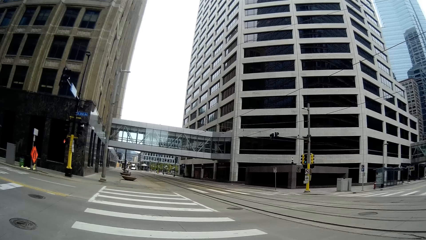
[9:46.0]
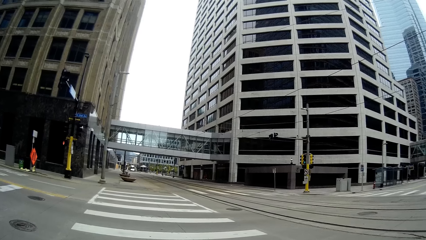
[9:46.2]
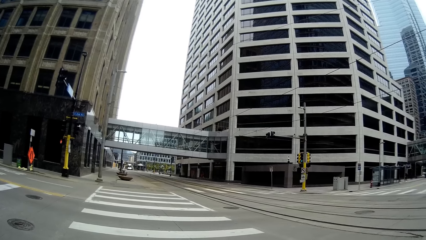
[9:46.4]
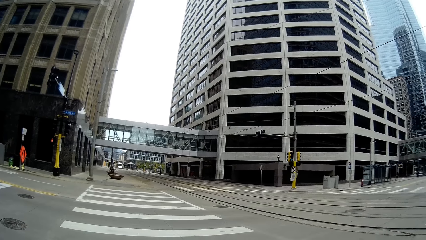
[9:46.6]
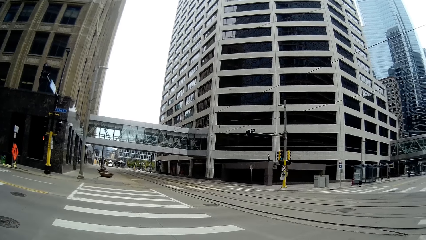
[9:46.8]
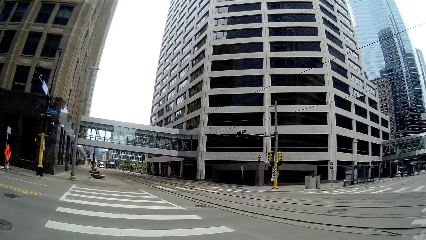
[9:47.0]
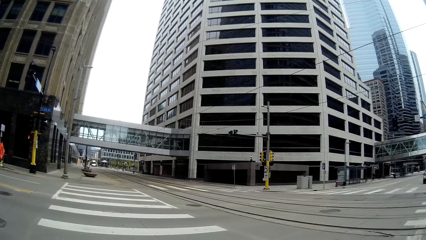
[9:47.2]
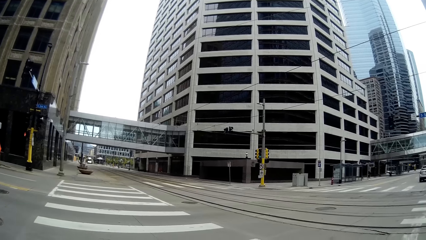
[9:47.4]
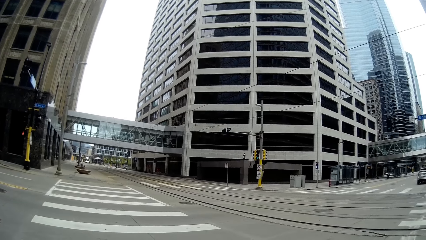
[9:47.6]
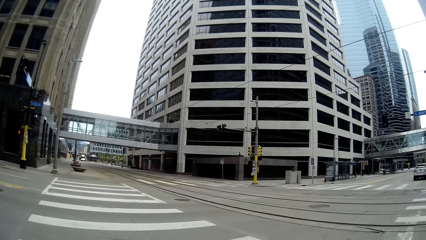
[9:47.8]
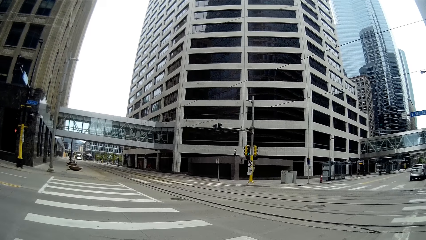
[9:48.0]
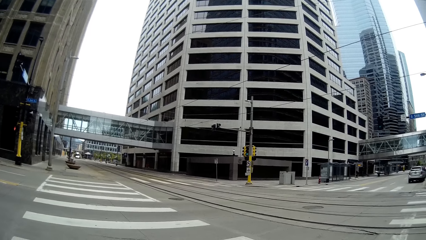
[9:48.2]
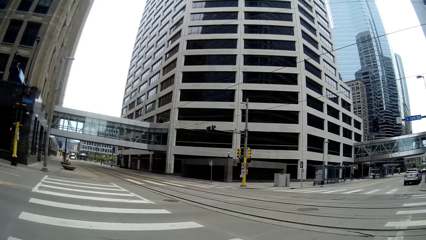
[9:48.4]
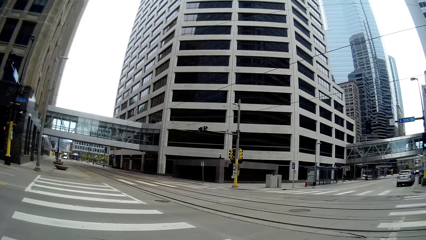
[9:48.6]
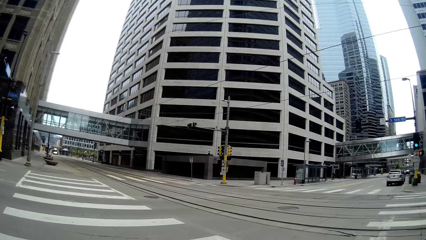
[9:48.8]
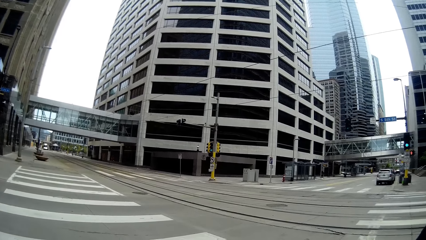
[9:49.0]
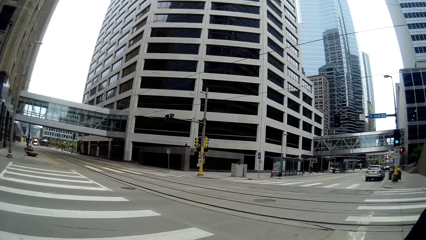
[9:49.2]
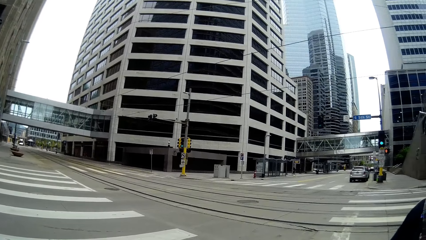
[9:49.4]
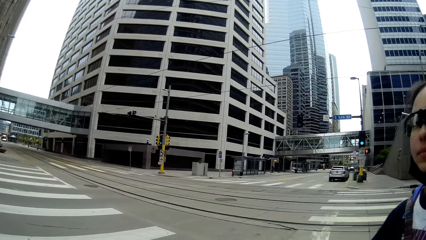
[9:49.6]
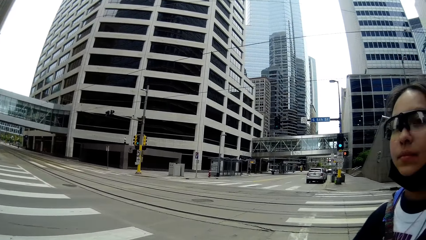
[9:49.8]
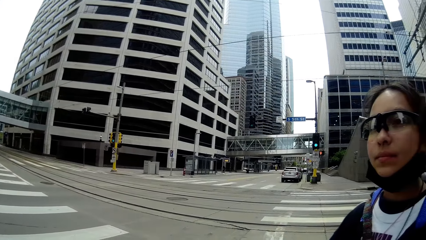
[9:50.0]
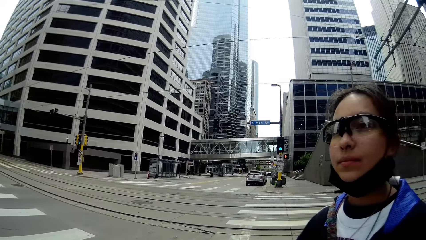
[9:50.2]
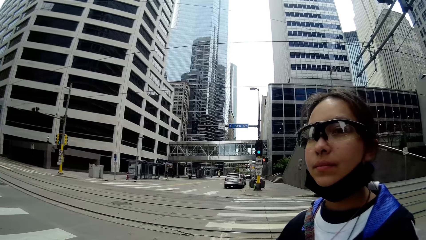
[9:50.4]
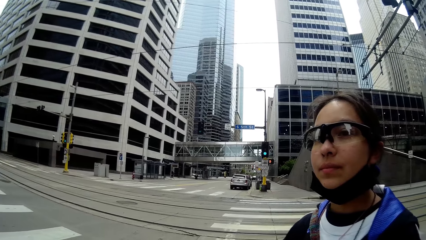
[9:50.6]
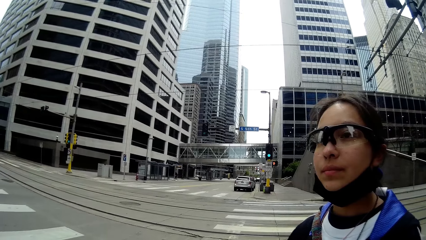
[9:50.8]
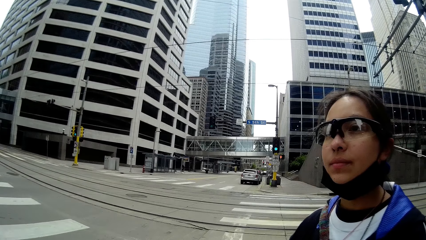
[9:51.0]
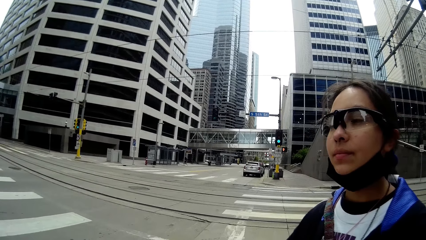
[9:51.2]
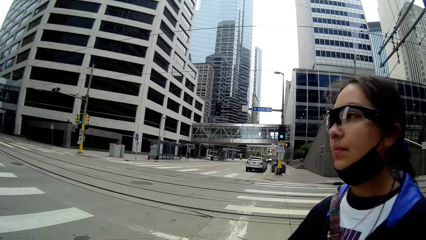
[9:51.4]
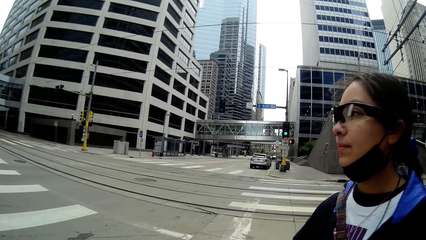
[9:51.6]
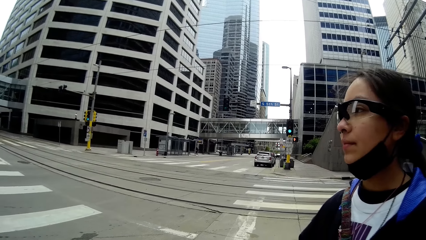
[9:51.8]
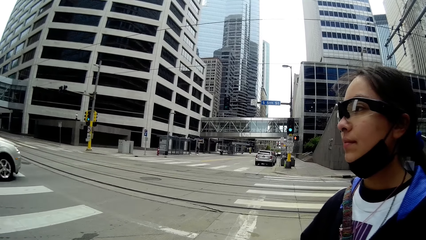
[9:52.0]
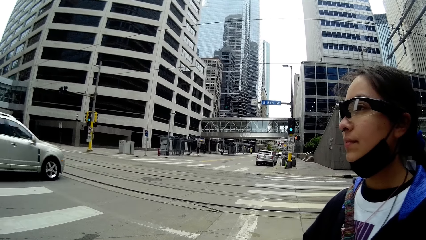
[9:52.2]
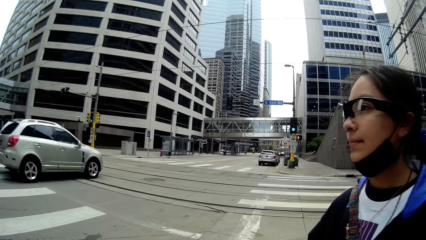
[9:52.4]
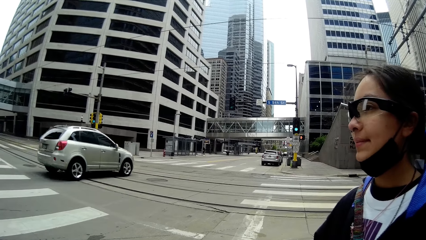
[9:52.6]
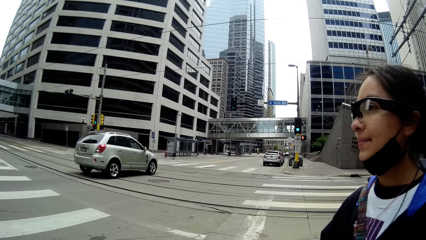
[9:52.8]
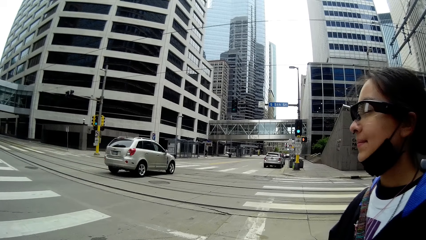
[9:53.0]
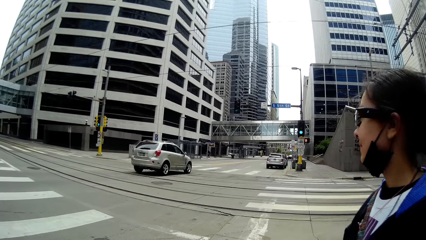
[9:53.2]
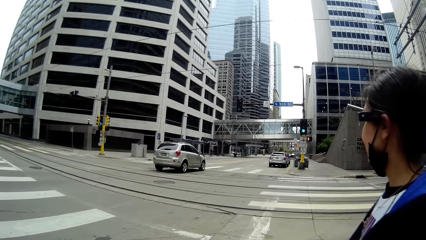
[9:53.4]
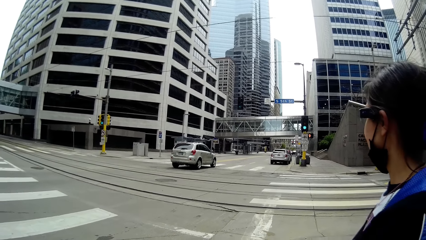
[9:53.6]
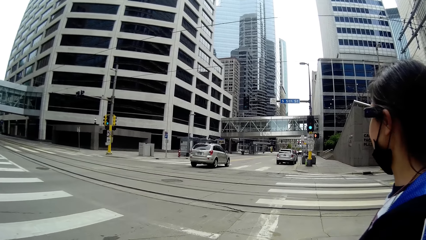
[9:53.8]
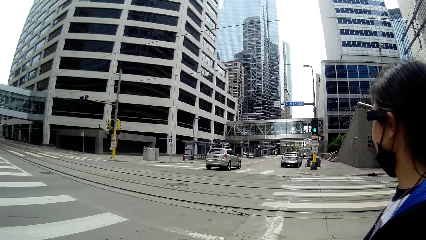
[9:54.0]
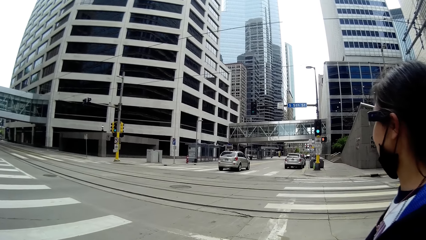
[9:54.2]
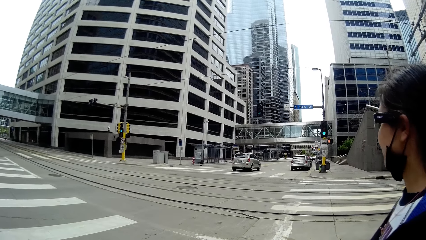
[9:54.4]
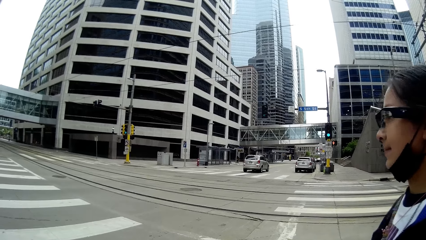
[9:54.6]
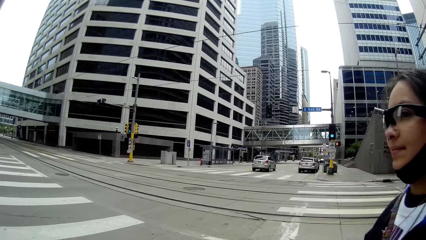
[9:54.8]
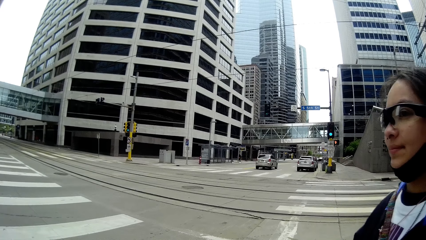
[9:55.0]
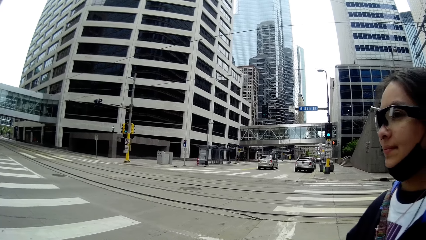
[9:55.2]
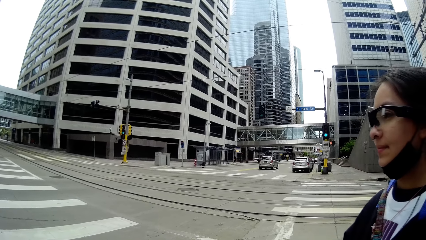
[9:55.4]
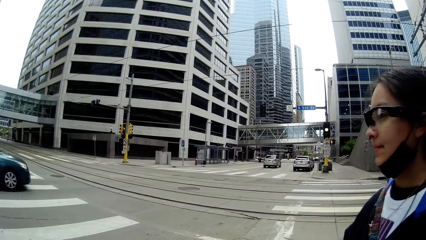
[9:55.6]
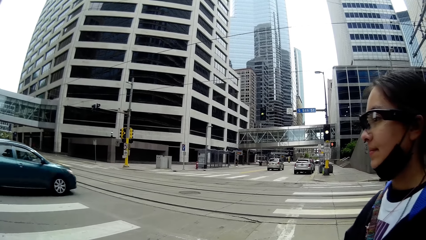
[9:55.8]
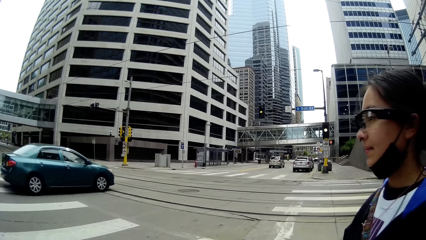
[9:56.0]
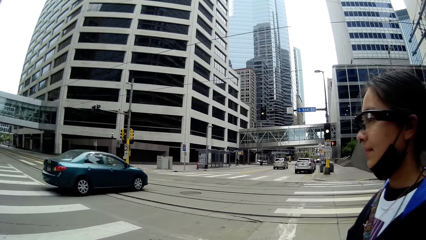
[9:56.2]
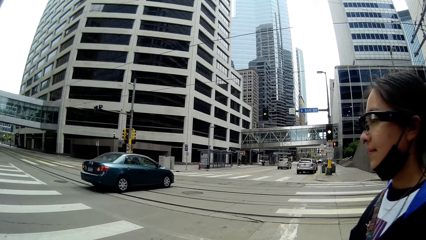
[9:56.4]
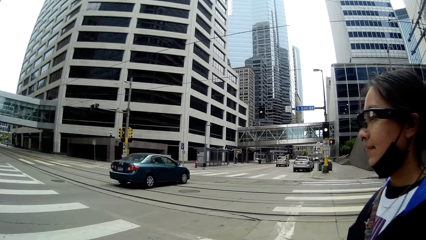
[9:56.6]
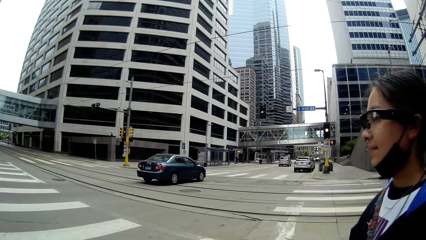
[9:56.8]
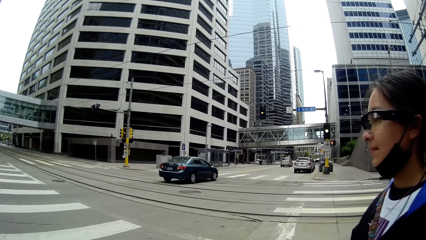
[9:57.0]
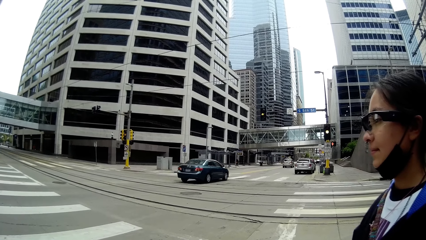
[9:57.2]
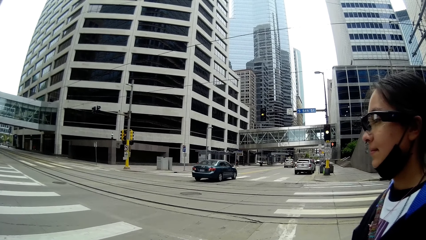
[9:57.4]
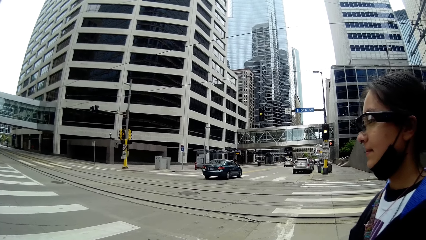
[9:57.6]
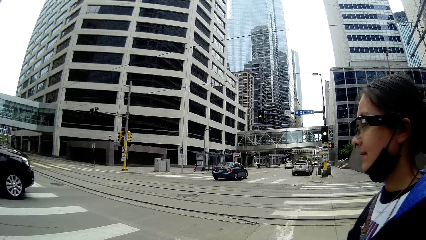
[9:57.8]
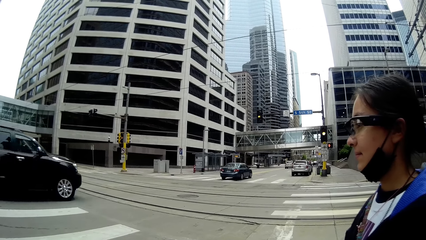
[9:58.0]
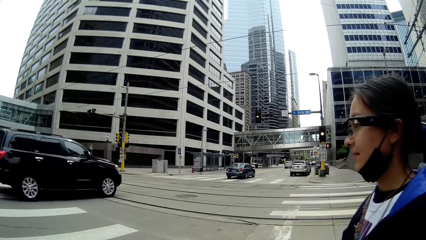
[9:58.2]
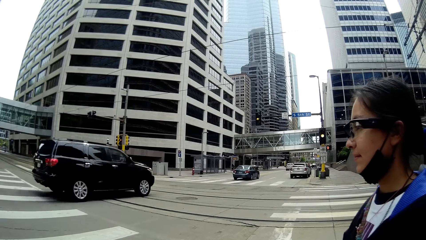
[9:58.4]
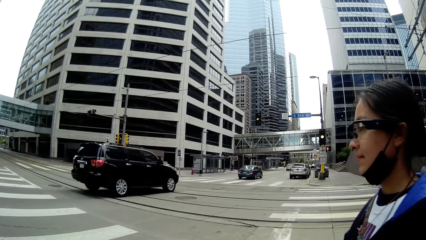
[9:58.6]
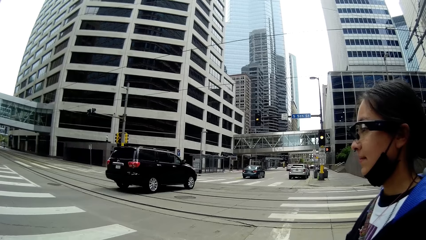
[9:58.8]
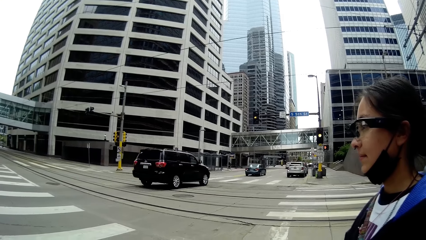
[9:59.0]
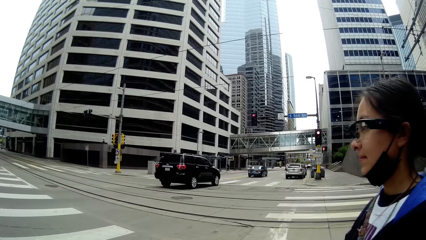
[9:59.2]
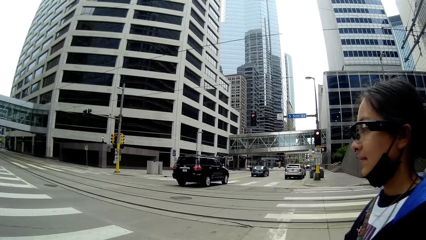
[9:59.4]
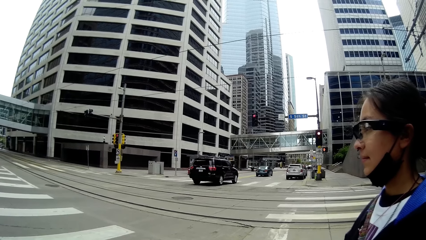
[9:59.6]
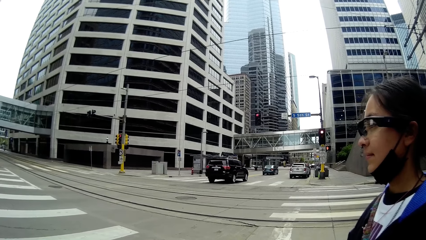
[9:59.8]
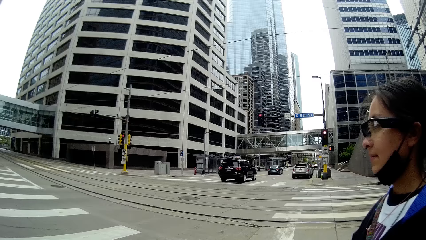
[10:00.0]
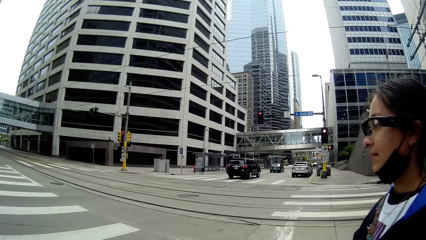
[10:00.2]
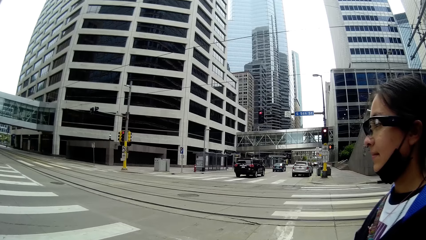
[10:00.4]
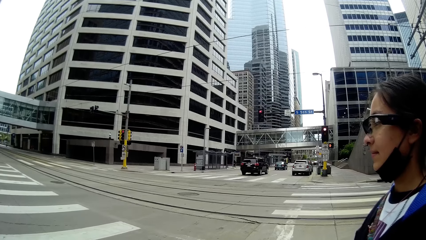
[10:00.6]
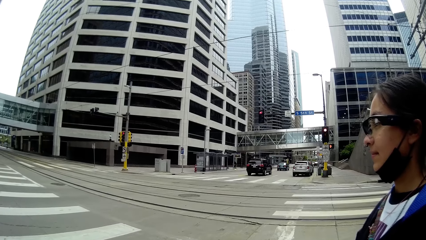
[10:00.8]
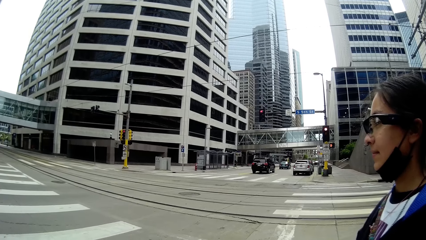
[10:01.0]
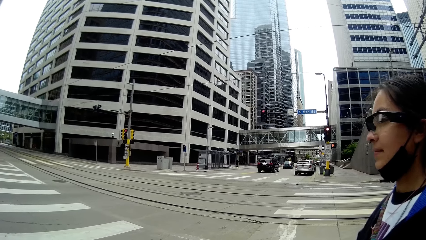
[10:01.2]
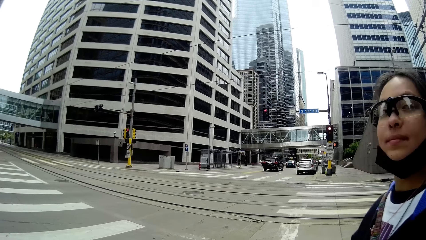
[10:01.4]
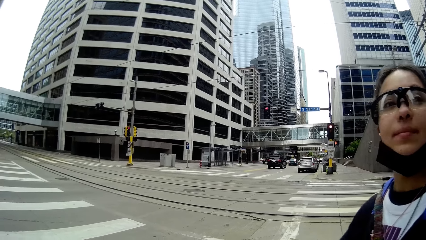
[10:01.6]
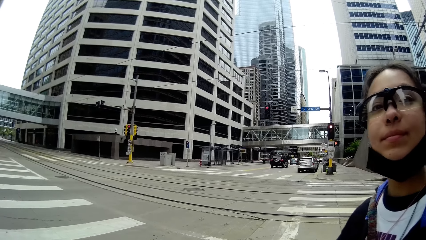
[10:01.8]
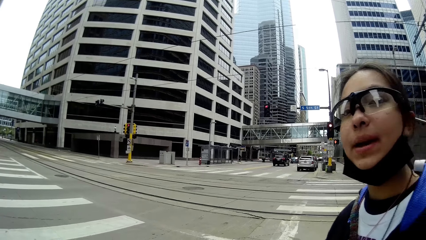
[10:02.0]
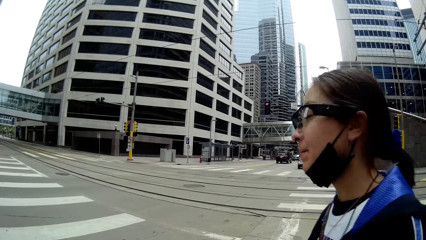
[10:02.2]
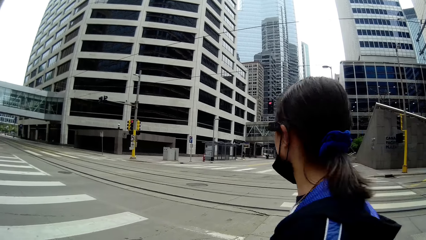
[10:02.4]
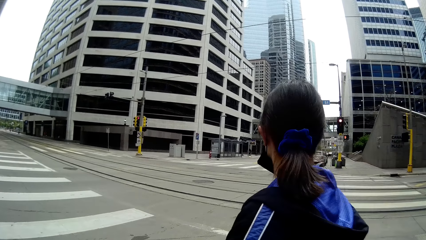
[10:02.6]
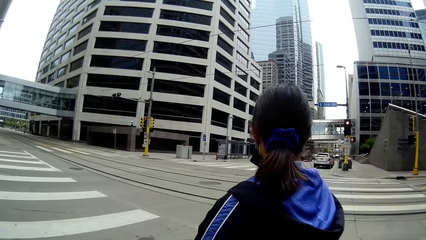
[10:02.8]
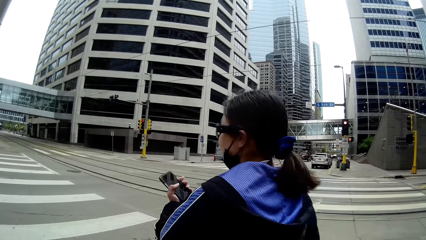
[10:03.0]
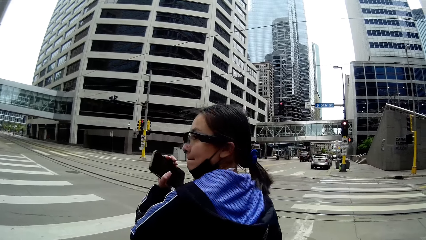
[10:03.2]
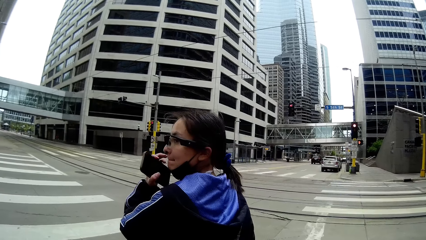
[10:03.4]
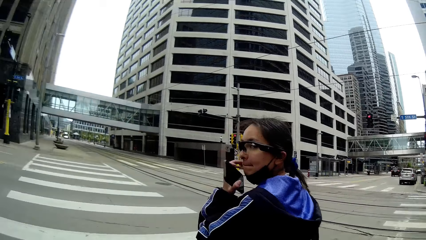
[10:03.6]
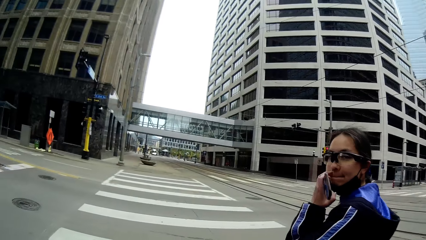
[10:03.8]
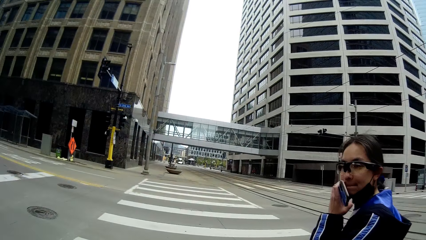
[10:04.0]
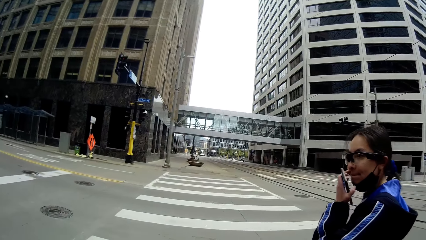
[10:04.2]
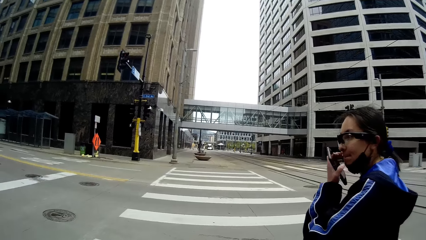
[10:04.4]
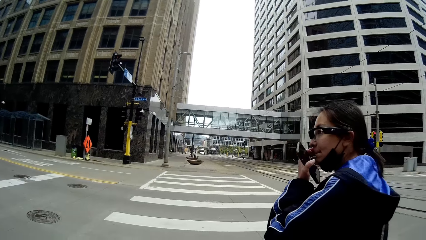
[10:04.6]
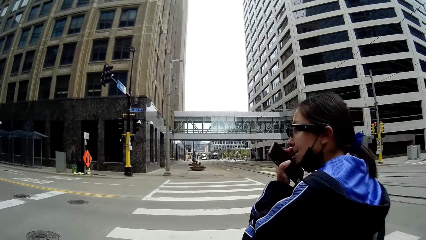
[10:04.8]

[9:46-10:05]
The camera wearer looks at the lady. The lady looks around. The lady crosses a road with the camera wearer.
